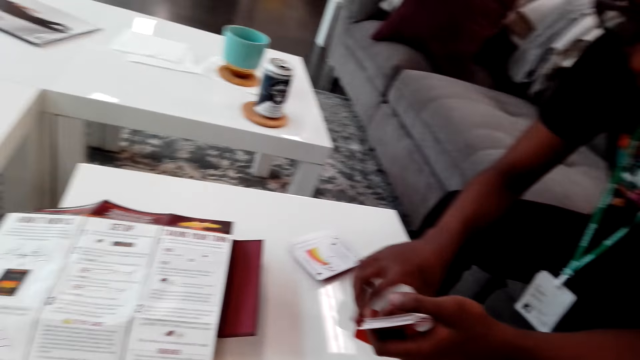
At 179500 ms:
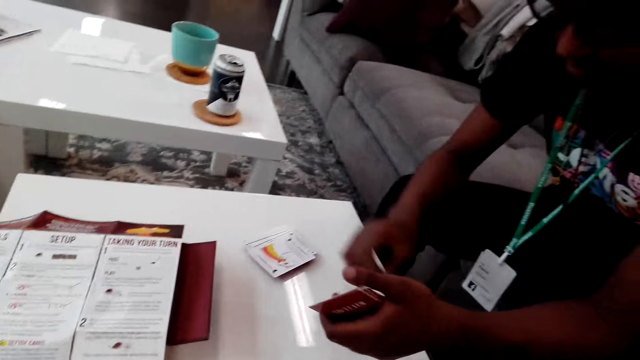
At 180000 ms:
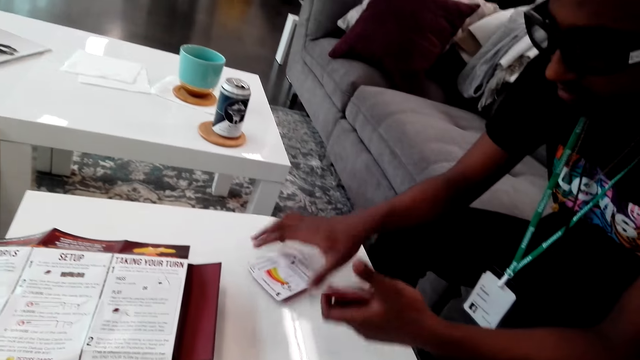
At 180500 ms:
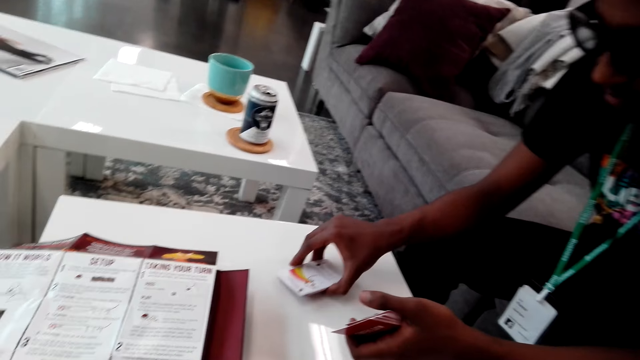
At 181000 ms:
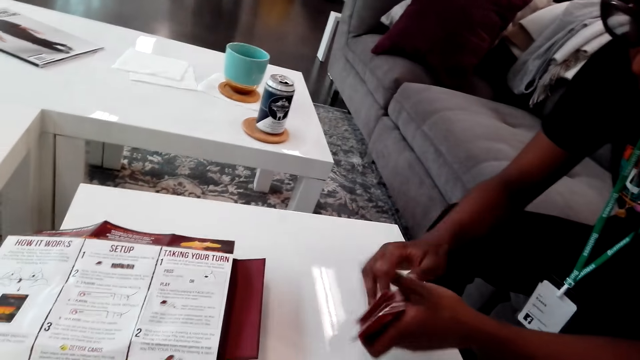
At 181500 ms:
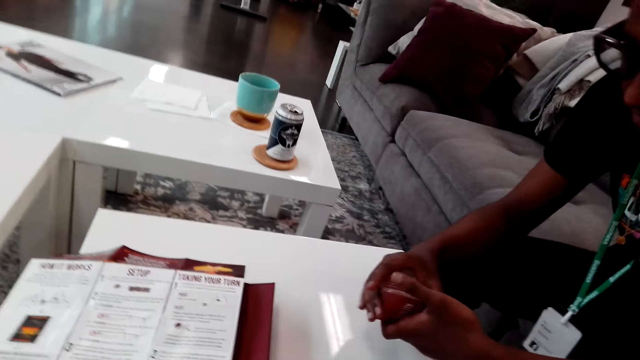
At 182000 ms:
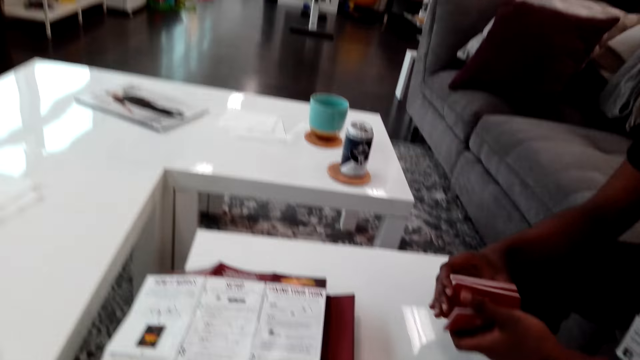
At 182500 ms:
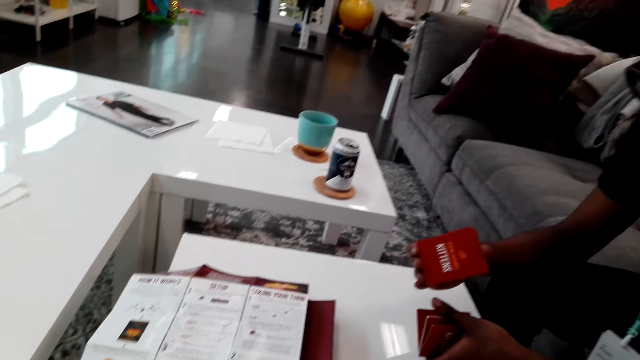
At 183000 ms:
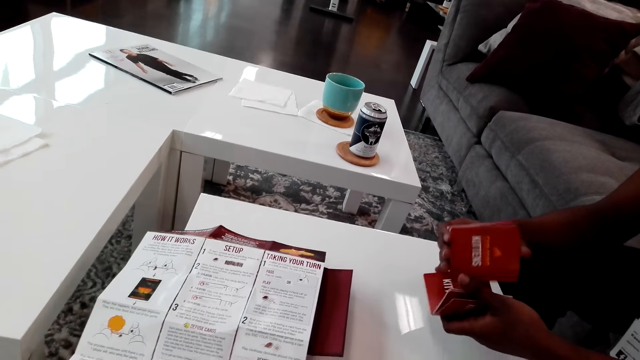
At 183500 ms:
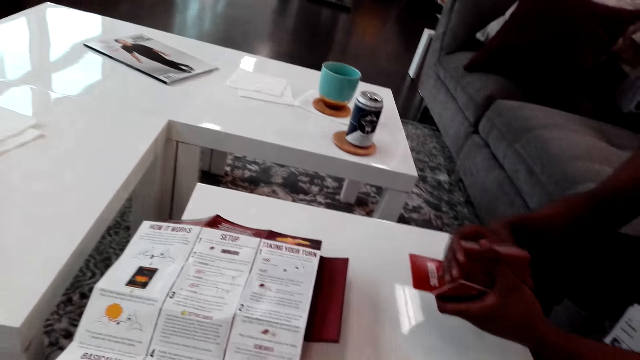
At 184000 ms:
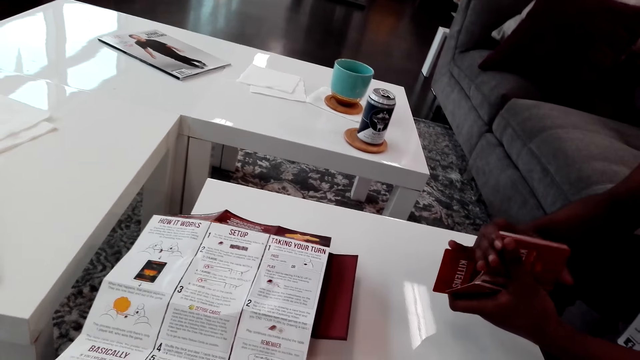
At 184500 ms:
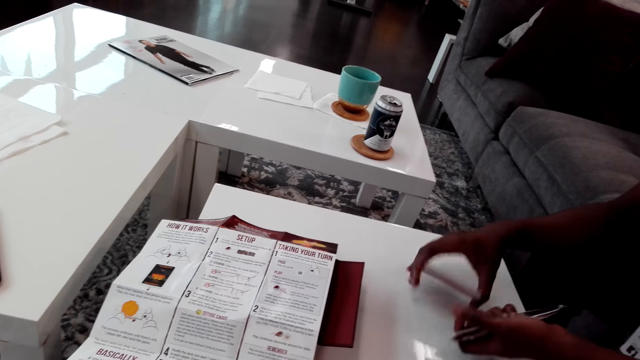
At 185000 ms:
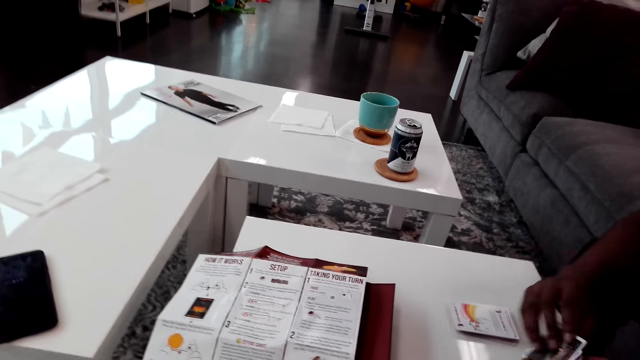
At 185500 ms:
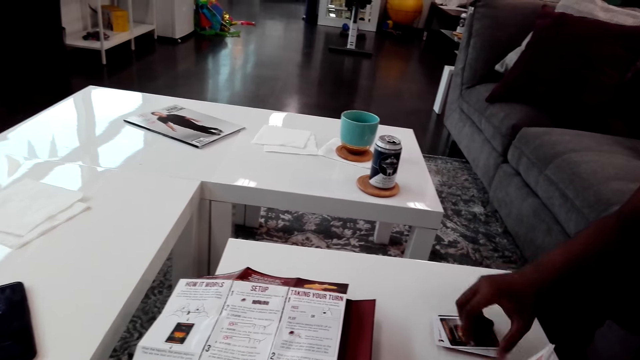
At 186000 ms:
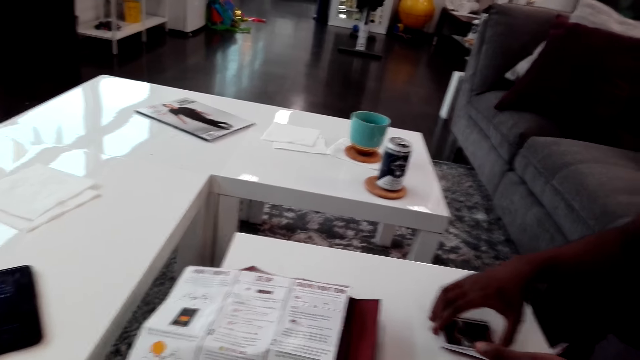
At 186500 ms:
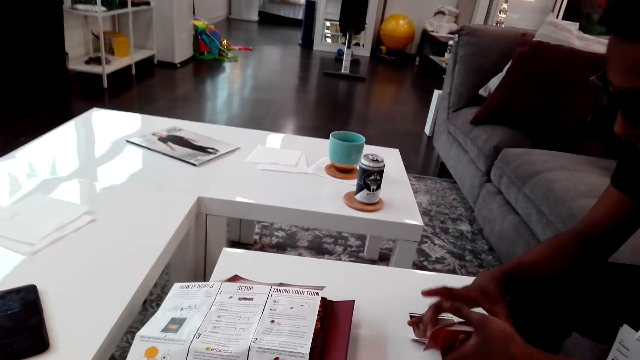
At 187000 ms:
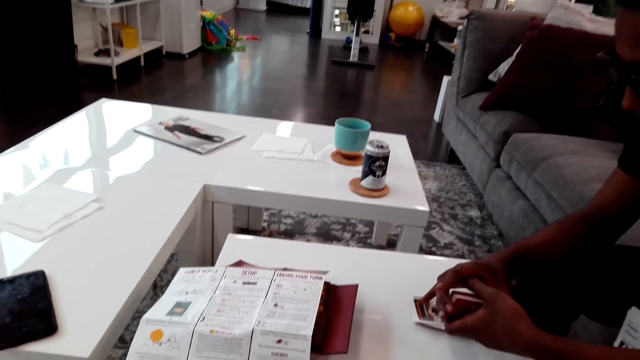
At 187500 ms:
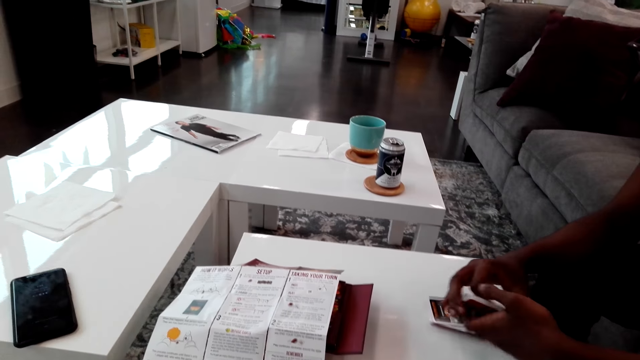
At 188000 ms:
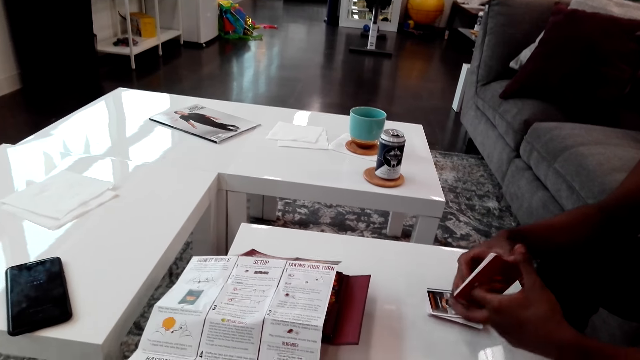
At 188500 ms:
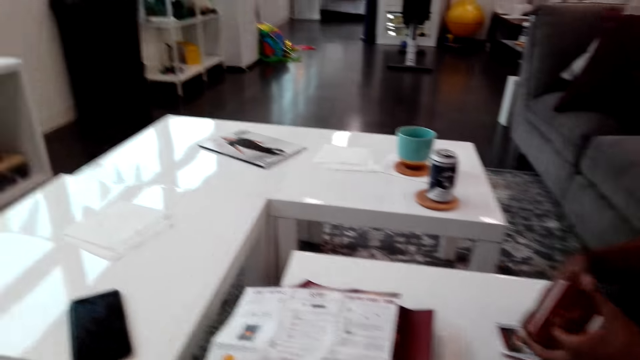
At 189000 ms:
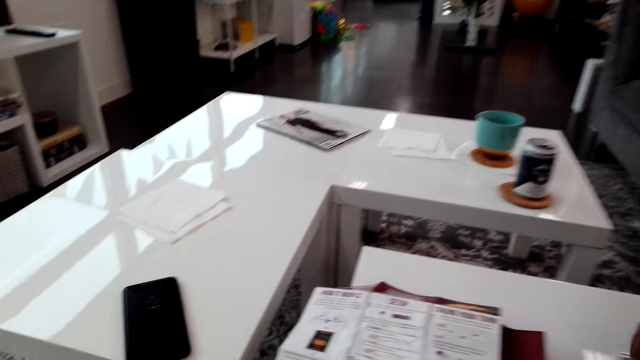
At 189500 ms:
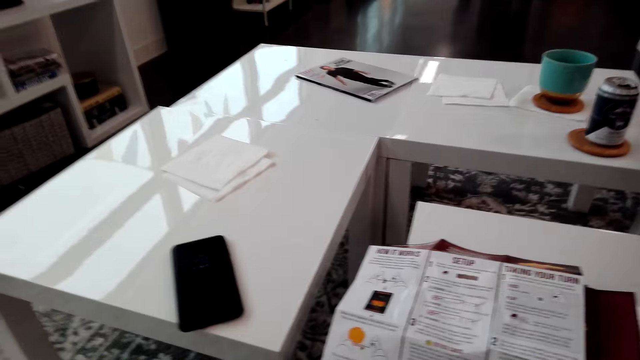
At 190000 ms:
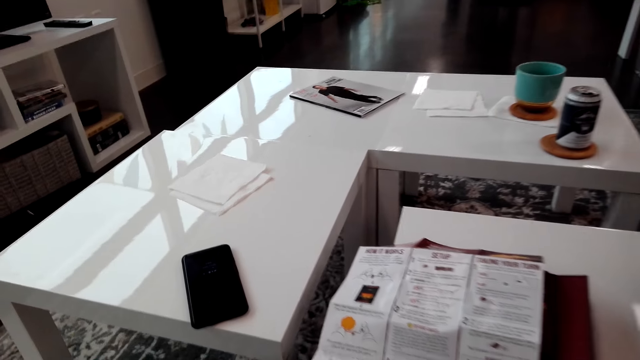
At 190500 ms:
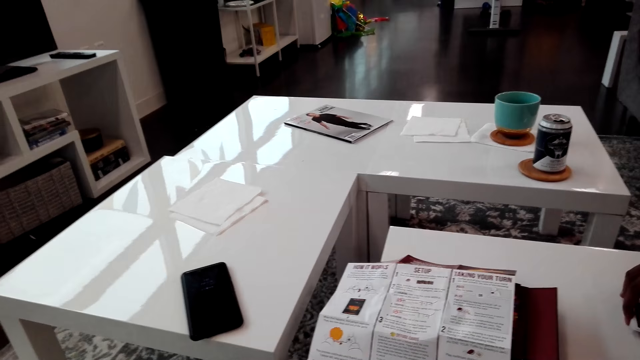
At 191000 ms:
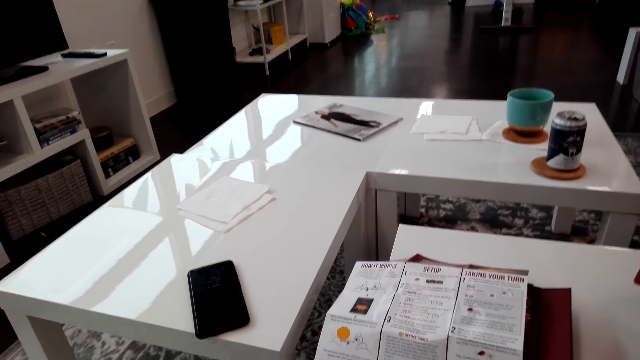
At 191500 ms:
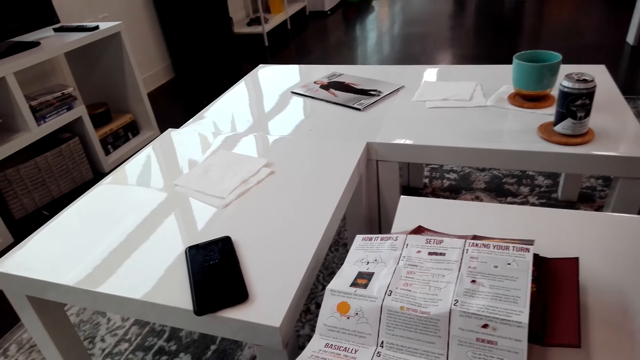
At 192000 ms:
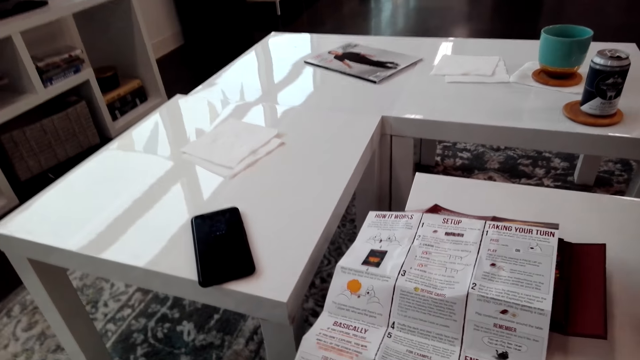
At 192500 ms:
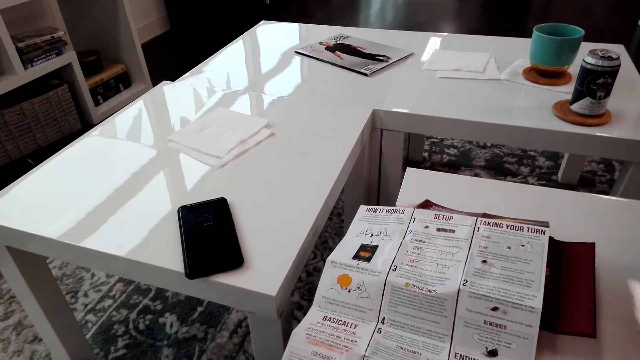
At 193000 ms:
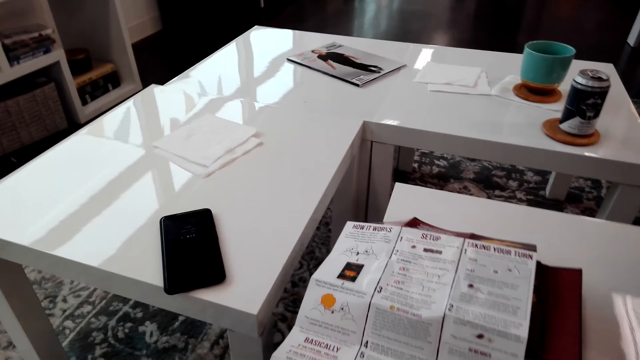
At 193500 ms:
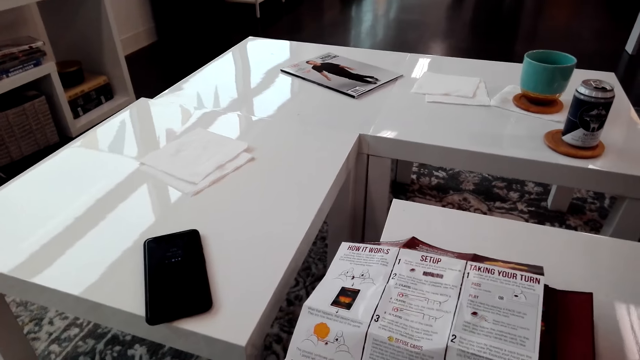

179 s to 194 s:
The camera wearer looks around.

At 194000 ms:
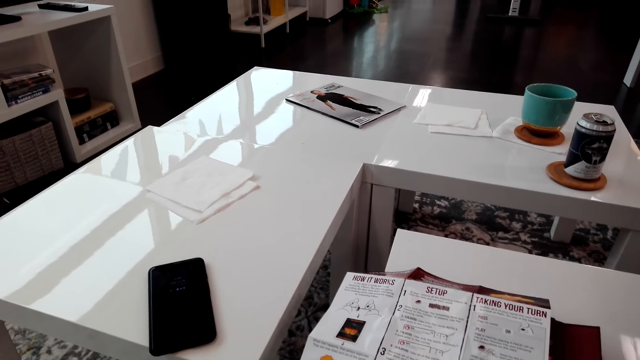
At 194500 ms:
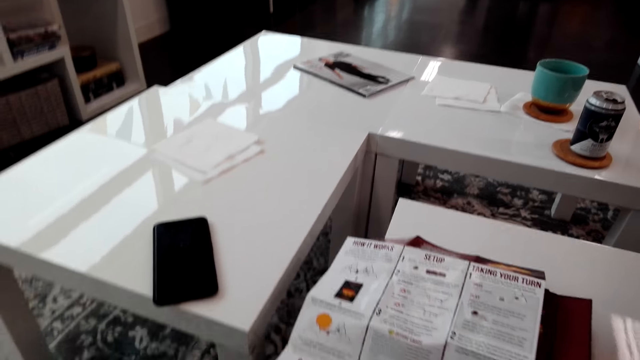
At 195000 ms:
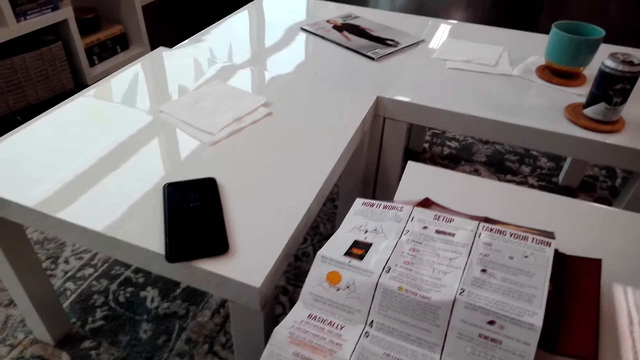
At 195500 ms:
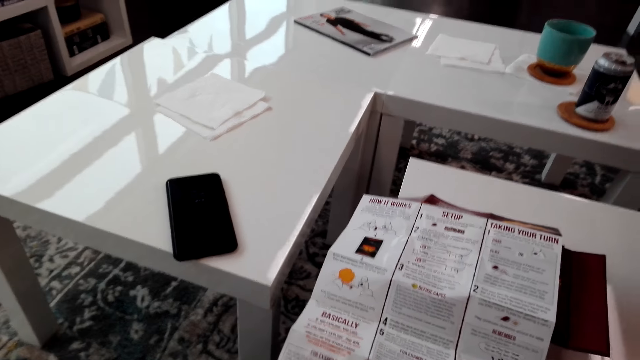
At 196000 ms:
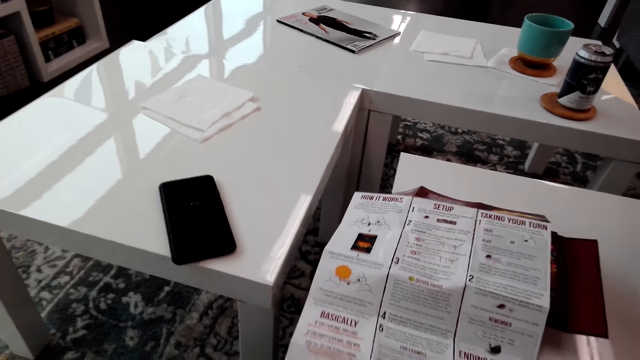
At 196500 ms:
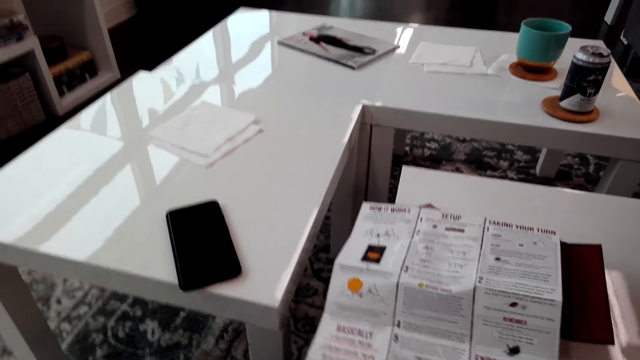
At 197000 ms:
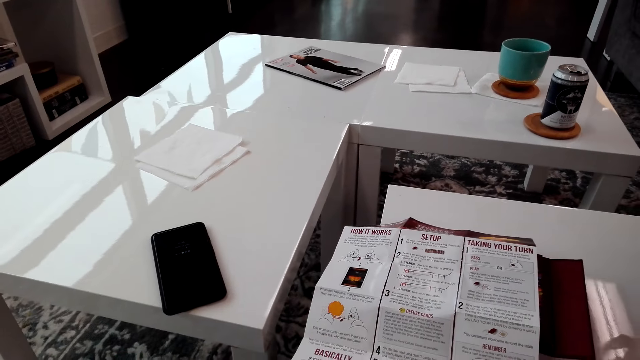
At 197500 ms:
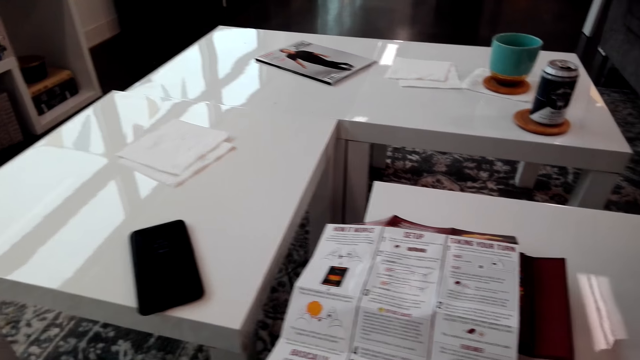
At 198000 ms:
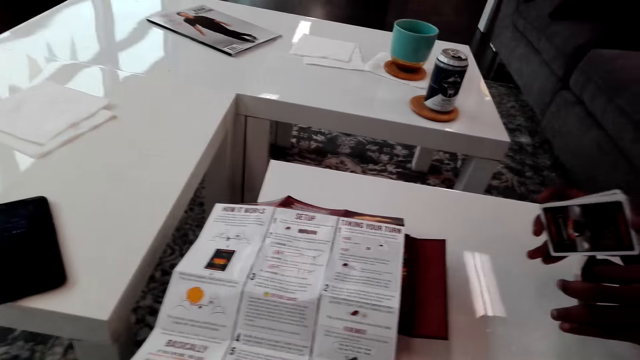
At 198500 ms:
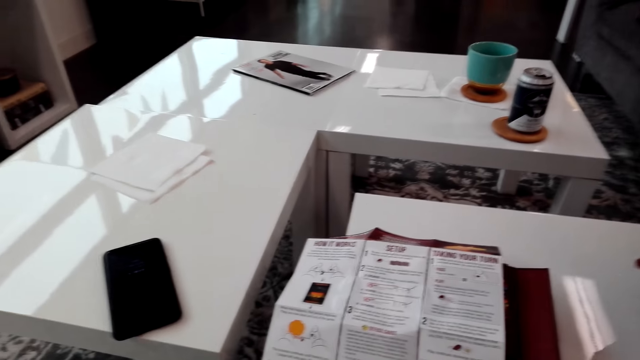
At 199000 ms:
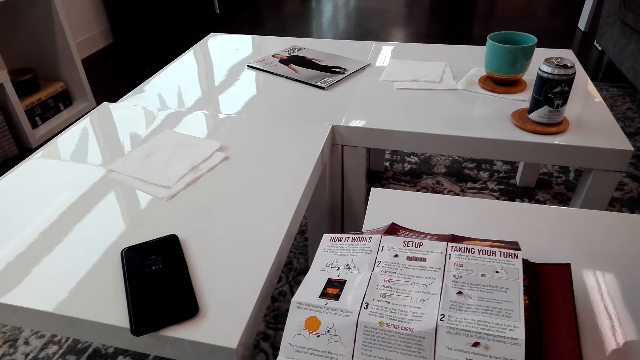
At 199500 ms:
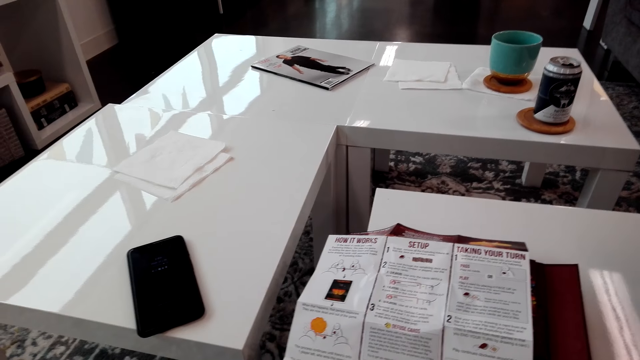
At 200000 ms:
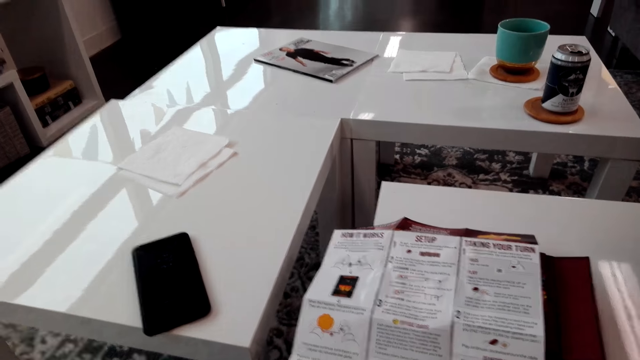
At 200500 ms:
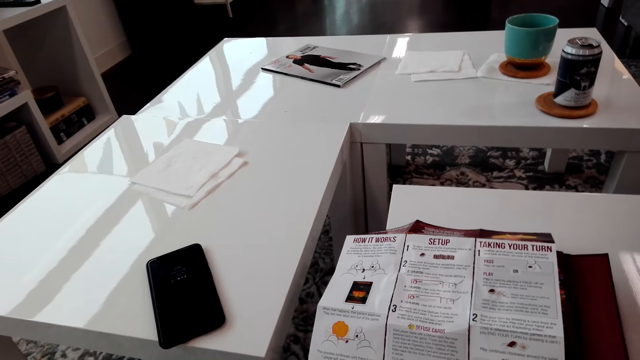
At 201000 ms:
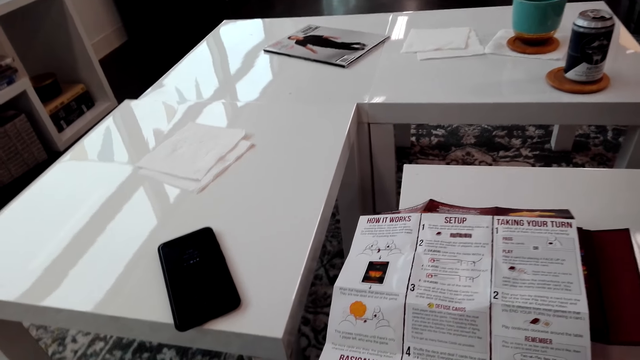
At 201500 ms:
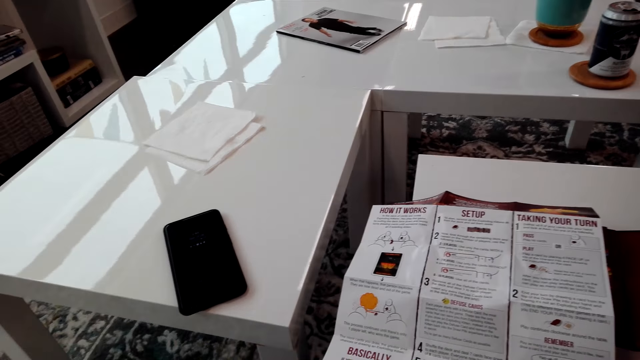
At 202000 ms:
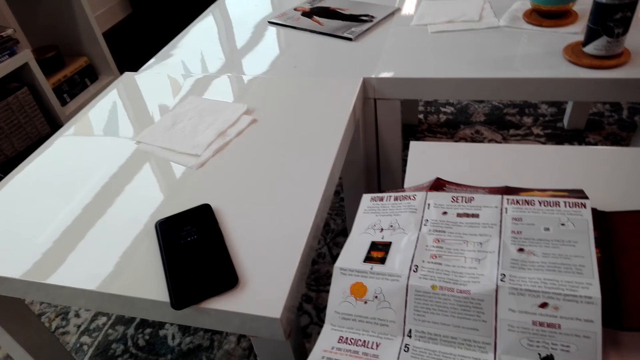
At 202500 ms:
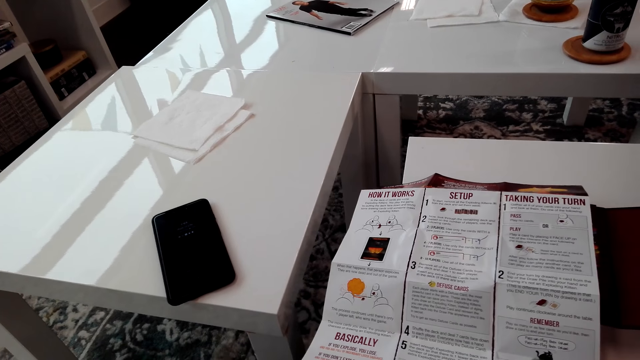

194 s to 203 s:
A man shuffles the cards.
